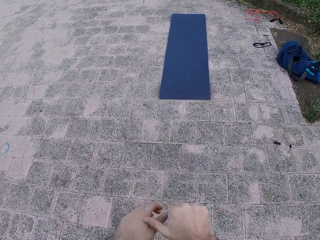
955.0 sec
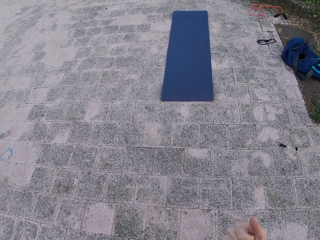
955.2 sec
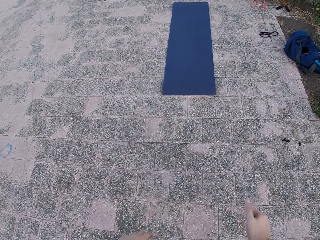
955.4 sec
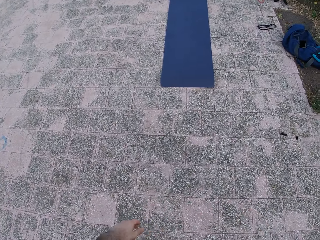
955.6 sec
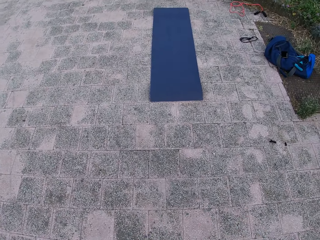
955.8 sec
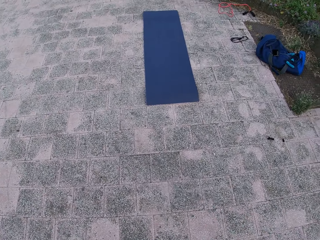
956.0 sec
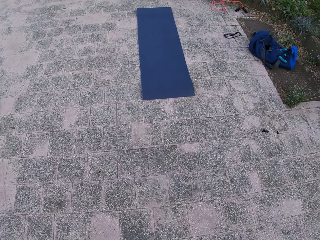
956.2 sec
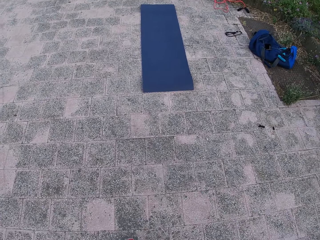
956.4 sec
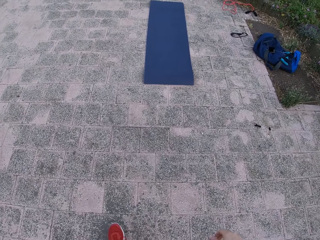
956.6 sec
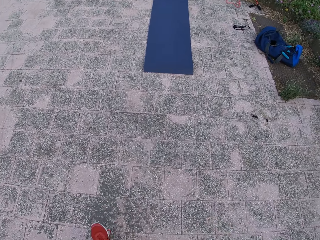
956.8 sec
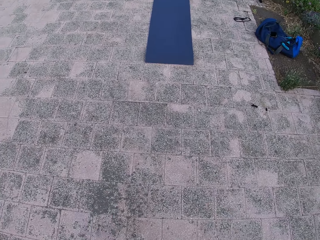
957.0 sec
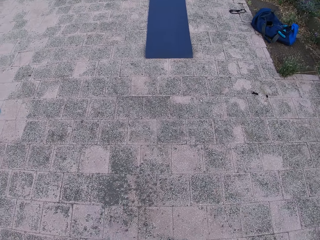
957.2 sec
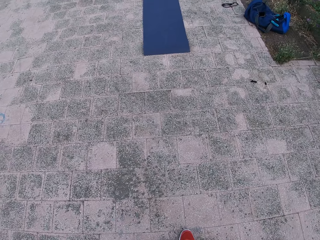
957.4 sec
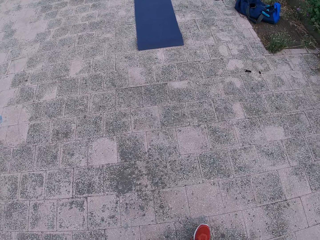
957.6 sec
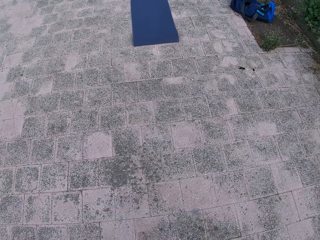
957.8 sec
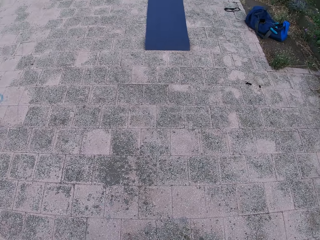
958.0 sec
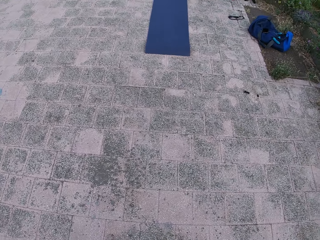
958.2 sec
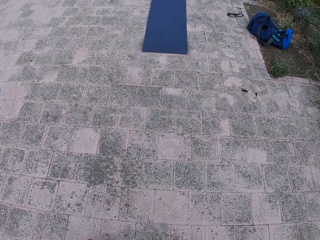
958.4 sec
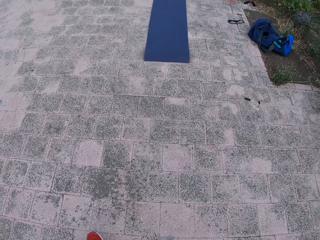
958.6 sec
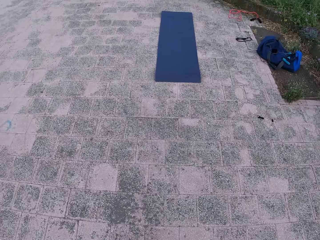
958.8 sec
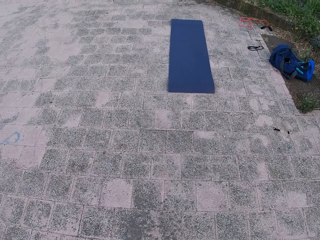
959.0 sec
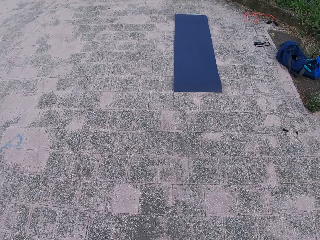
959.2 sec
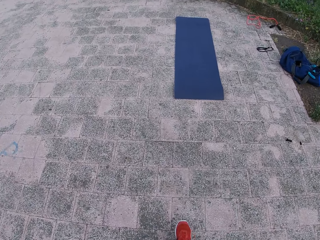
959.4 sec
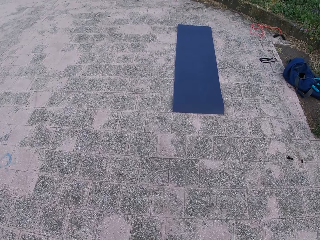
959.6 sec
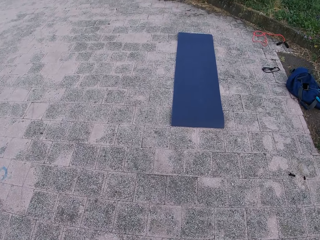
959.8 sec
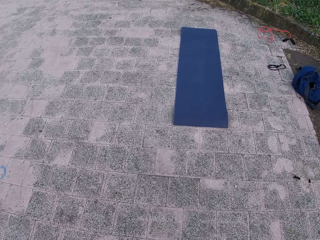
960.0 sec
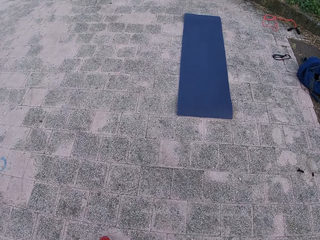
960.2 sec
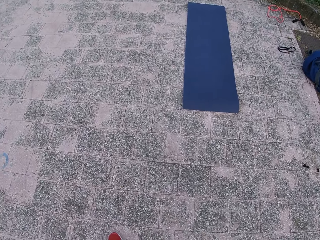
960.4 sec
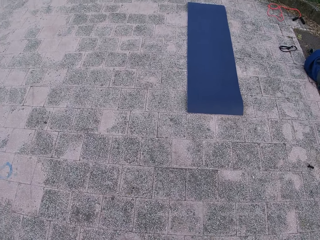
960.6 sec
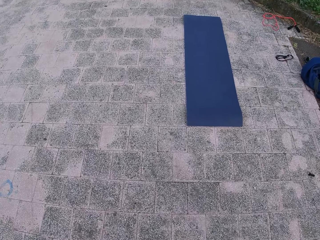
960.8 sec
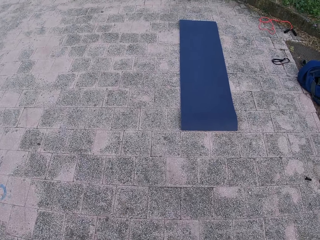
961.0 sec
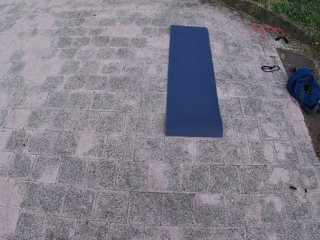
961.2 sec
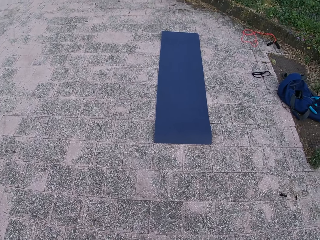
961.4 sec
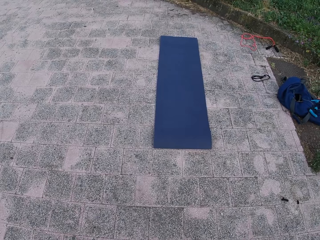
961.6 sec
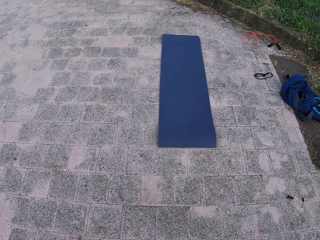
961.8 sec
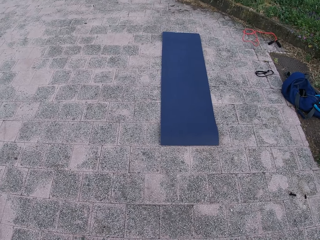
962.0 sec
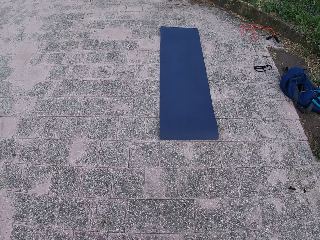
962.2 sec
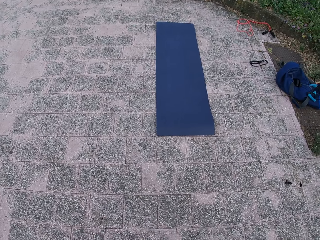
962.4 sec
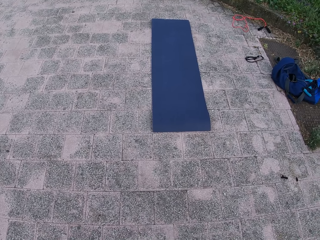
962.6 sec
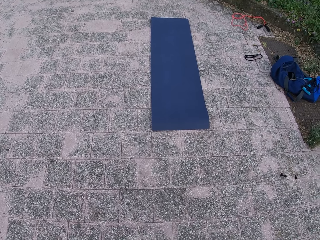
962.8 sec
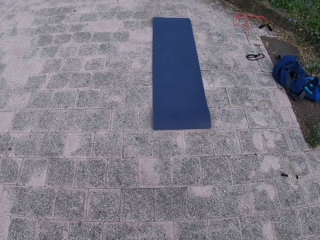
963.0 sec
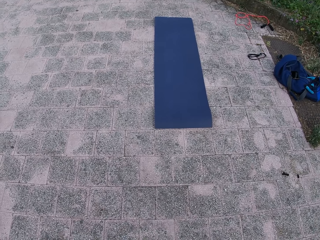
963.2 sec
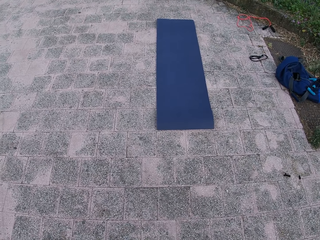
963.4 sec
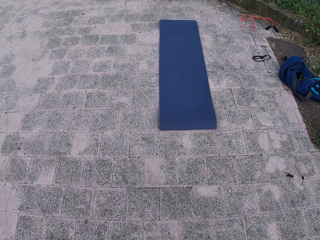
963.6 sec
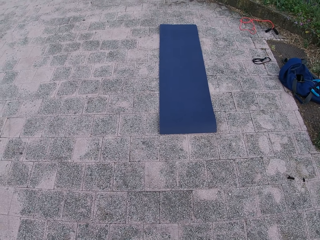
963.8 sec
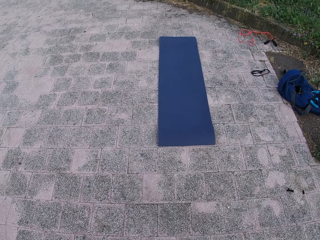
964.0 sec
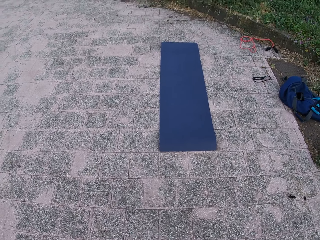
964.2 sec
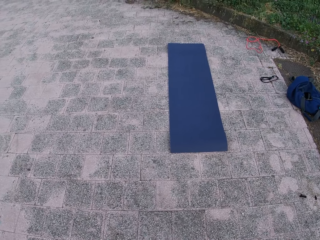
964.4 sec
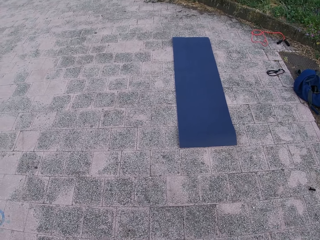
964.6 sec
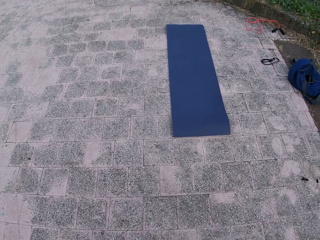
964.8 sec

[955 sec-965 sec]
The camera wearer walks around. They look down.

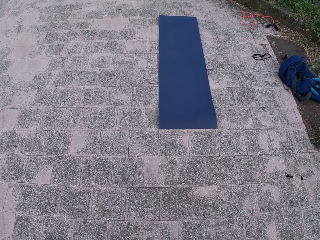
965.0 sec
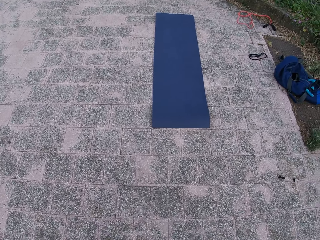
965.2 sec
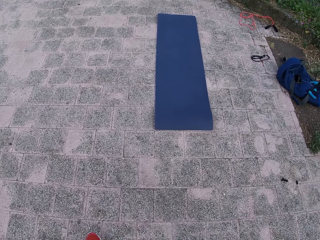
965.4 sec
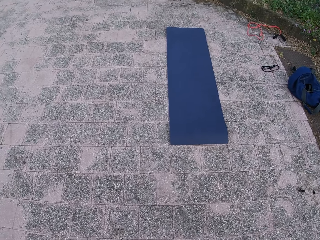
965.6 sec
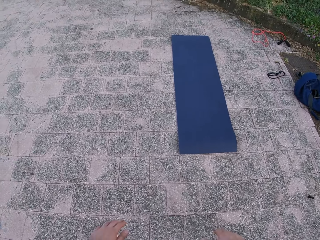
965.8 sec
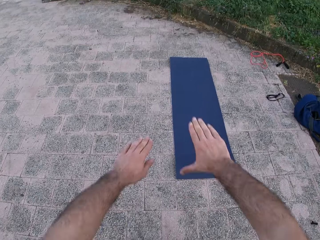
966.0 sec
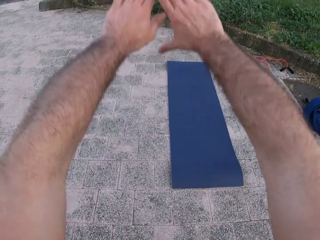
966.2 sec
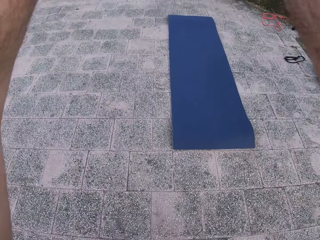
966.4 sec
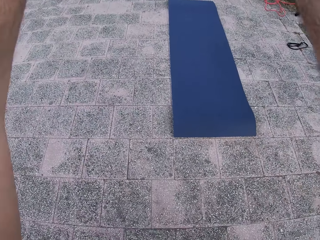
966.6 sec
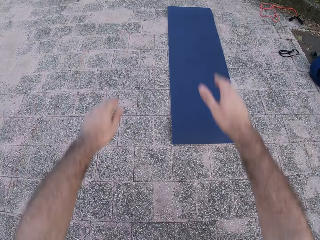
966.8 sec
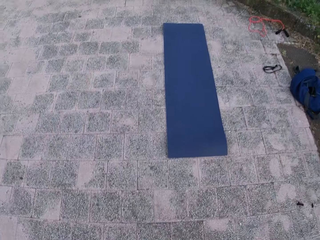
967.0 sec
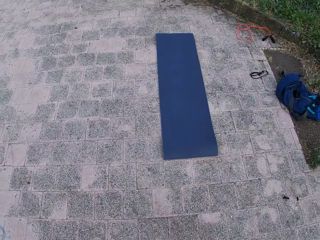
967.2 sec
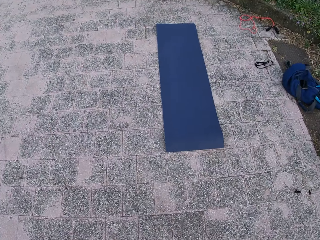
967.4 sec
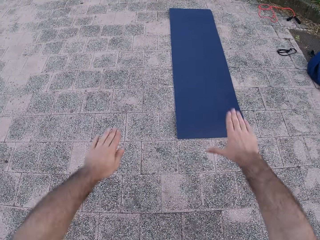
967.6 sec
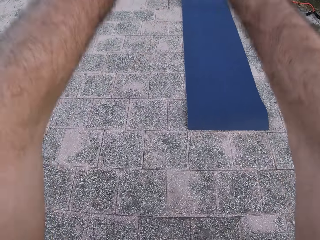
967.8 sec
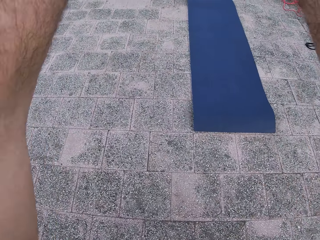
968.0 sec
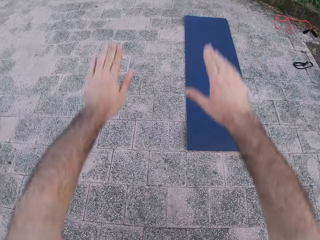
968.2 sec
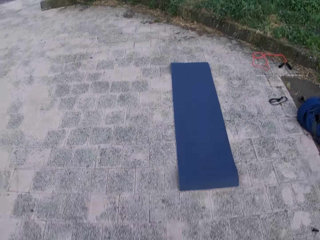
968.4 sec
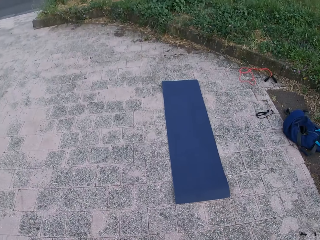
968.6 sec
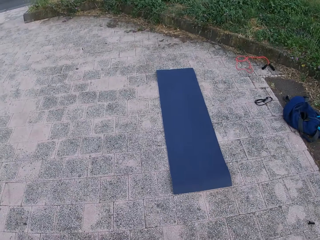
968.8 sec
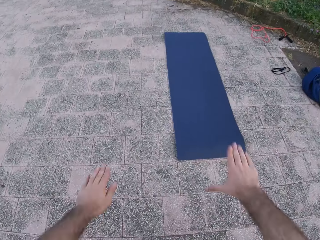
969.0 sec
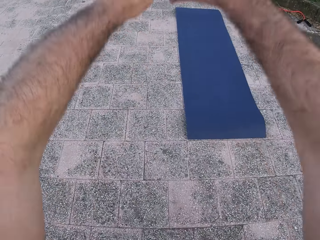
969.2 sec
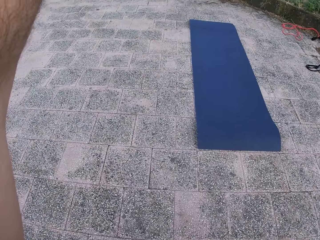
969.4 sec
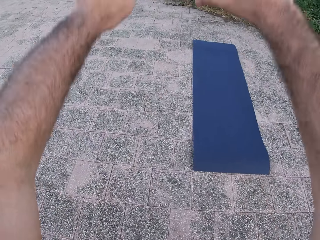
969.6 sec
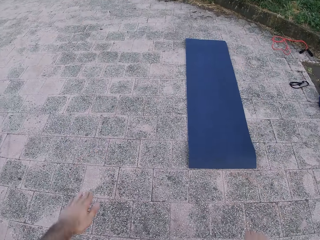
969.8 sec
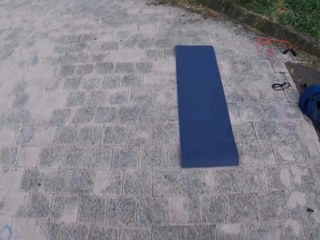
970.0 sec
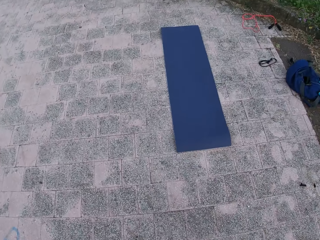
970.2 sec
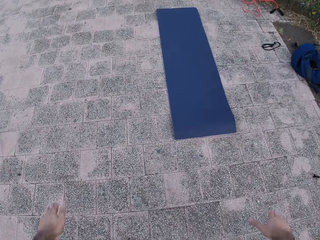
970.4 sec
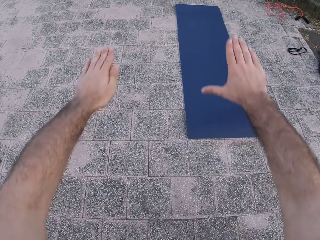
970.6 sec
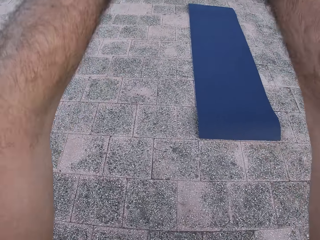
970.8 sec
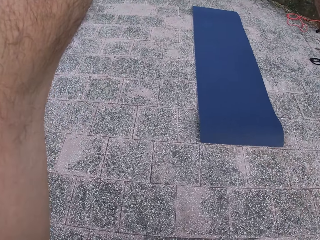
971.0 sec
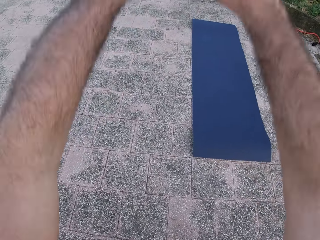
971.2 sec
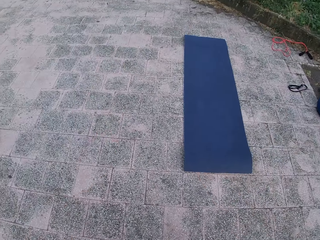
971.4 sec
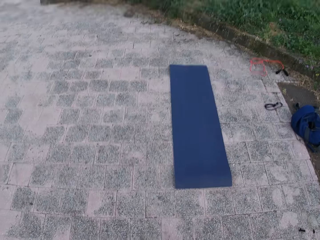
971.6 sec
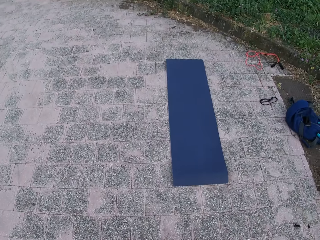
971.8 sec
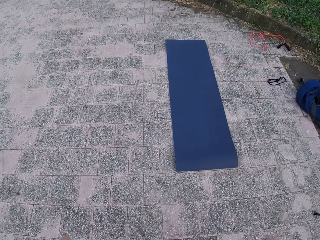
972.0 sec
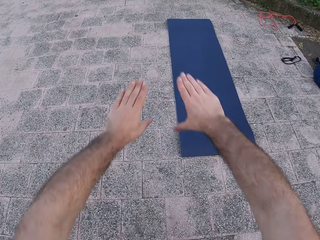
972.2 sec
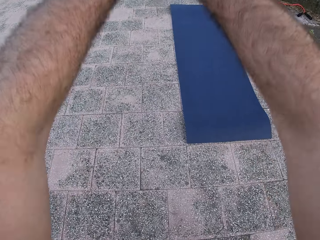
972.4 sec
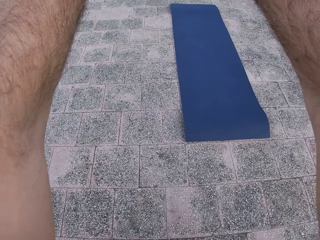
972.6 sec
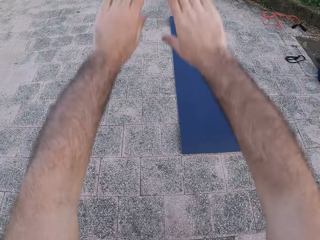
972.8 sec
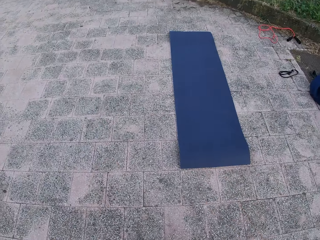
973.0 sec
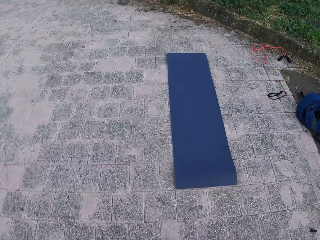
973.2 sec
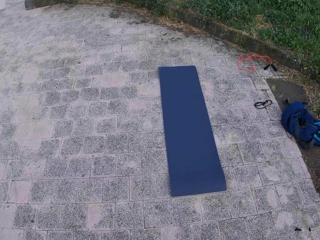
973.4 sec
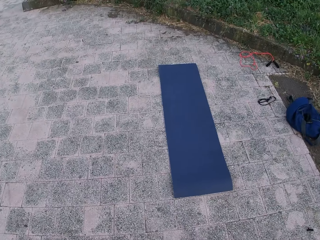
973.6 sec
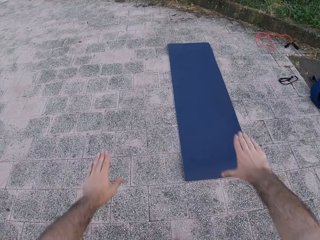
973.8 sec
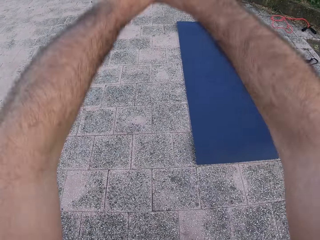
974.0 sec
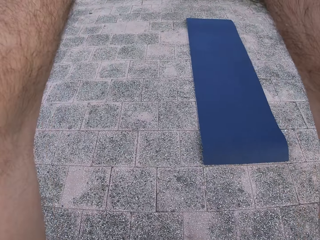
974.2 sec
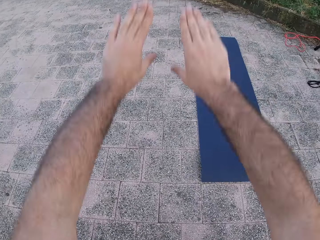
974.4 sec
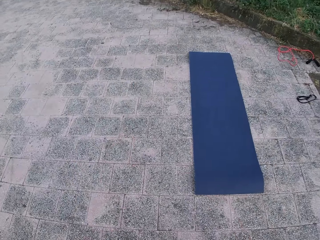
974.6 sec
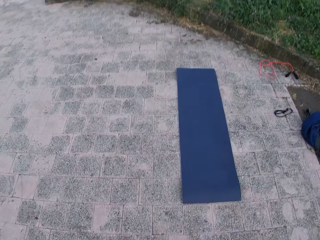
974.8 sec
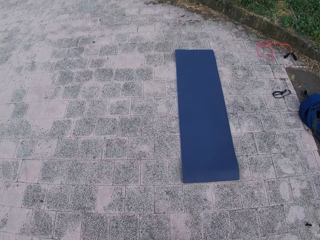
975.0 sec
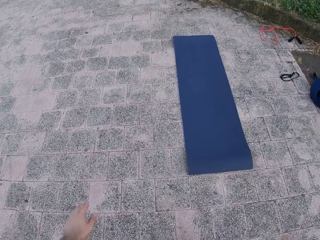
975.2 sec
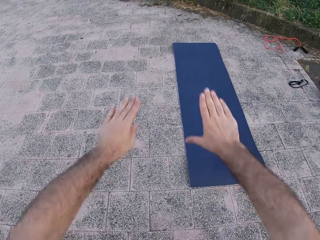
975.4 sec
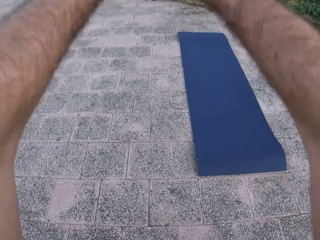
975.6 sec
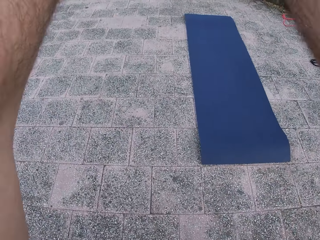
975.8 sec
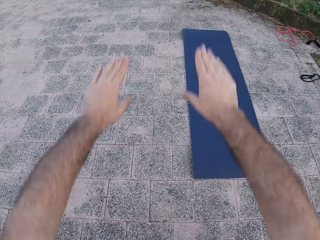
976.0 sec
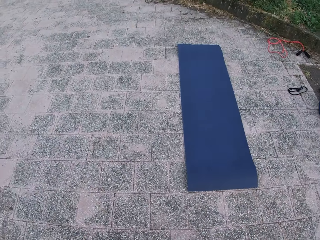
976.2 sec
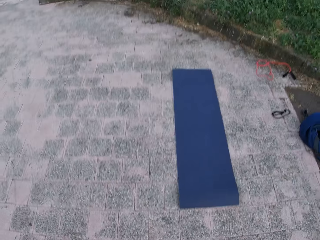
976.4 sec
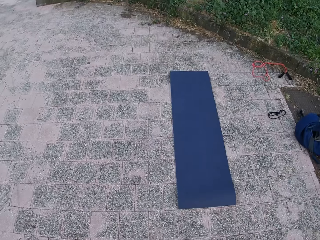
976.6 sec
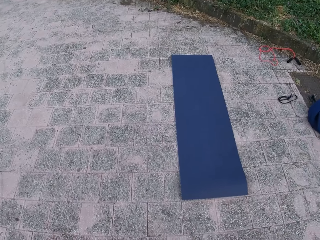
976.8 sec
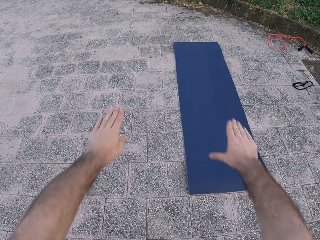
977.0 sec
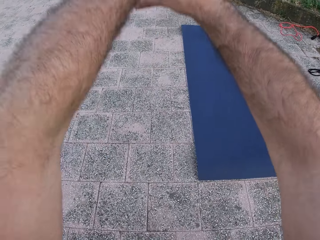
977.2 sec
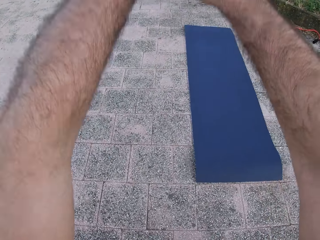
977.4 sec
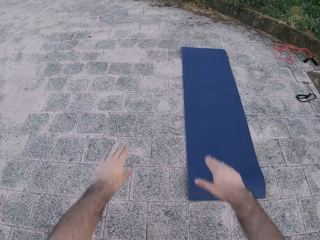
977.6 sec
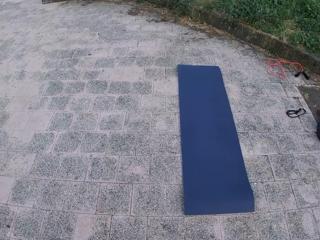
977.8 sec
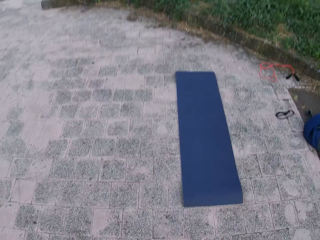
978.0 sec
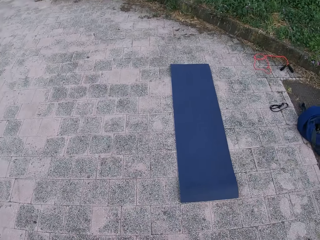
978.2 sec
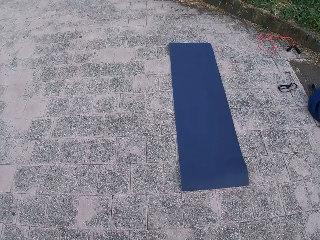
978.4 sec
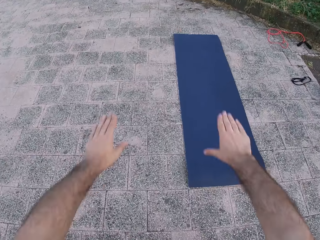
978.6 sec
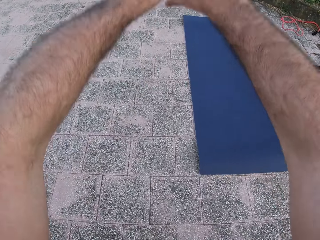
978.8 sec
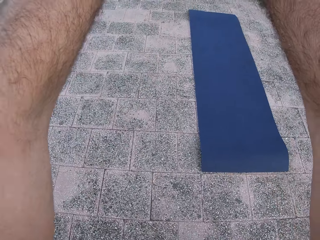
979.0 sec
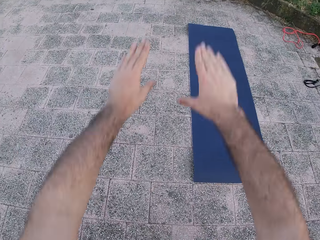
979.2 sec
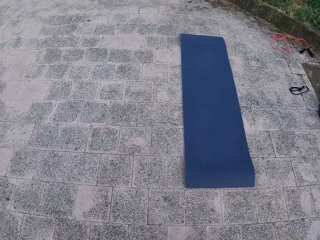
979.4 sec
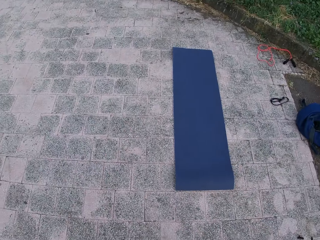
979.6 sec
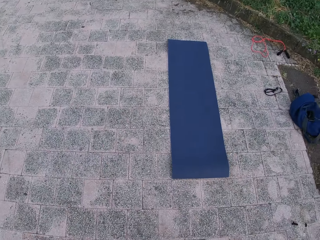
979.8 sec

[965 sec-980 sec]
The camera wearer lifts both hands and looks down. They drop both hands. They lift both hands and drop both hands. They lift both hands, drop both hands and look down. They lift both hands, drop both hands and look down. They lift both hands, drop both hands and look down. They lift both hands, drop both hands and look down. They lift both hands, drop both hands and look down. They drop both hands. They drop both hands again. They look down. They lift both hands and drop both hands.
